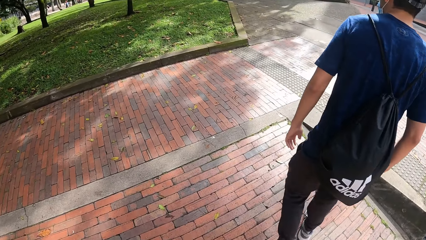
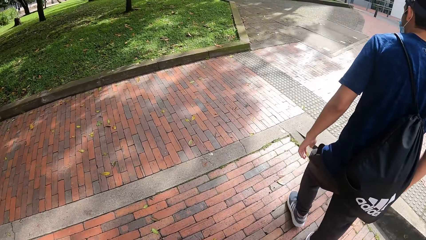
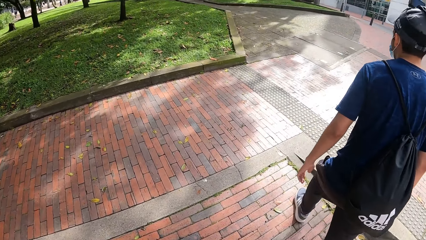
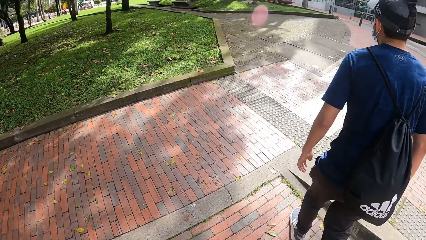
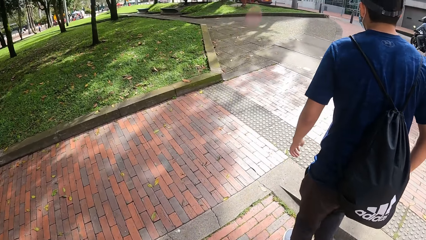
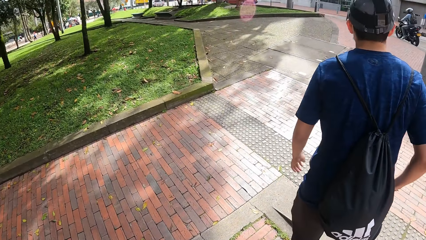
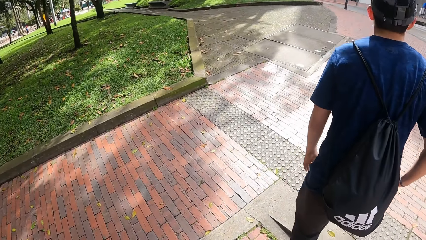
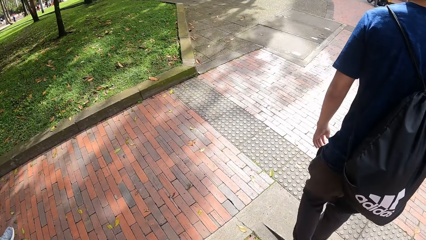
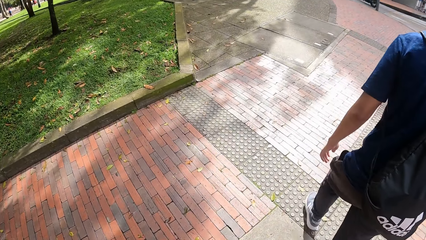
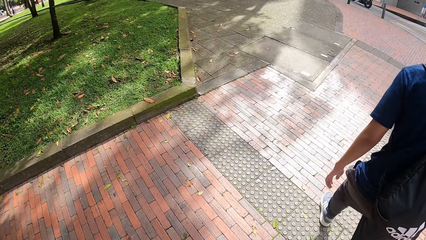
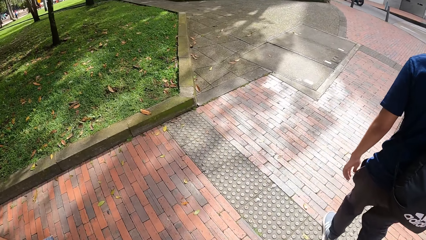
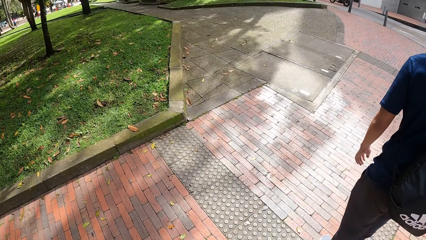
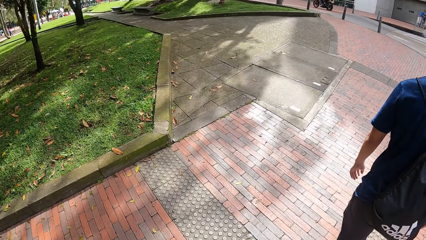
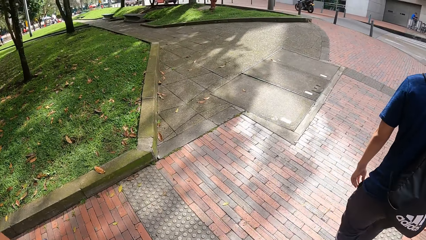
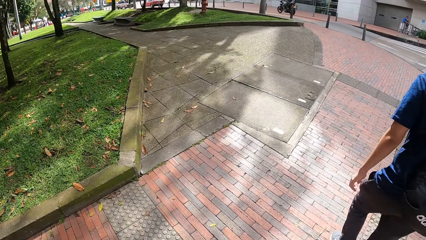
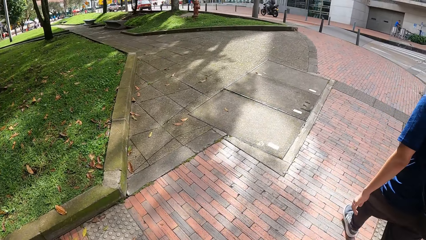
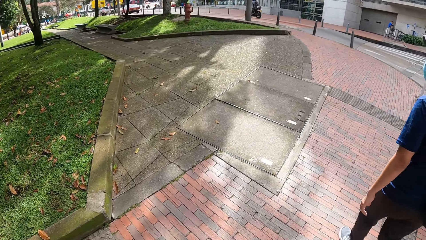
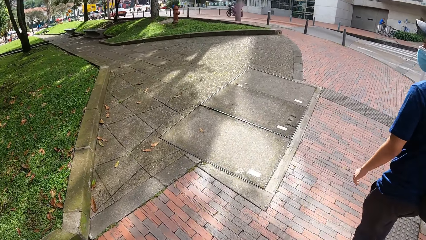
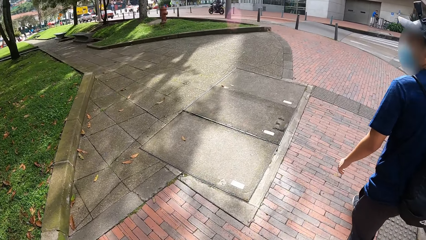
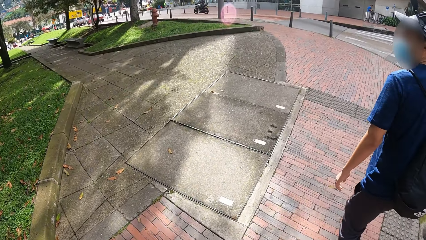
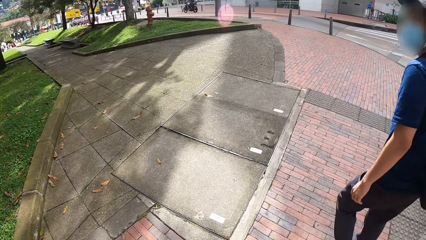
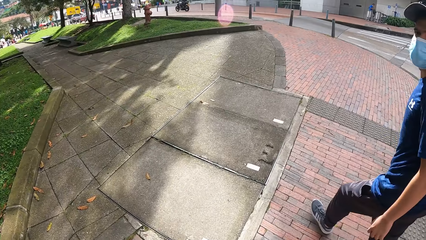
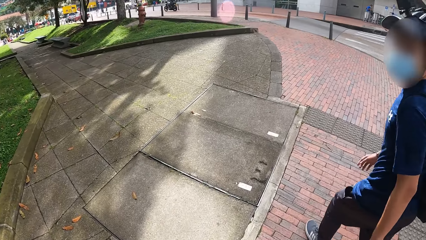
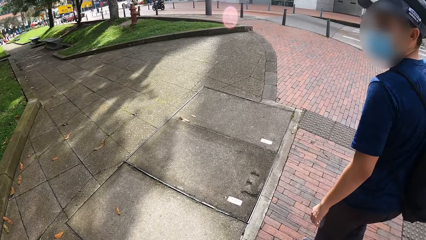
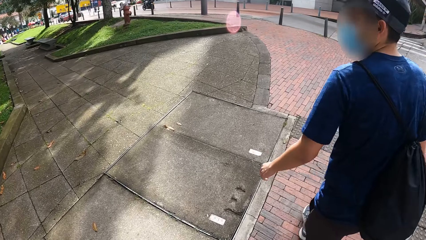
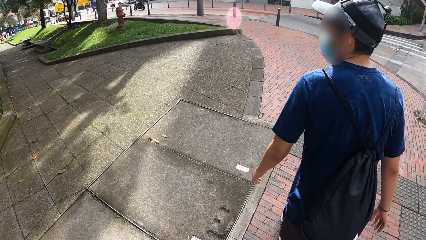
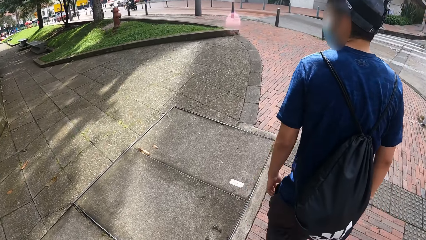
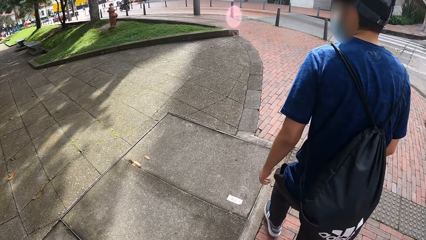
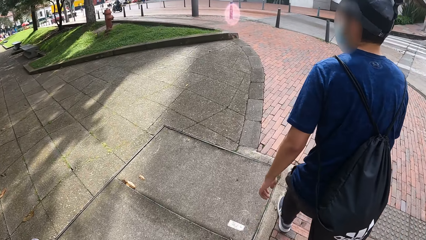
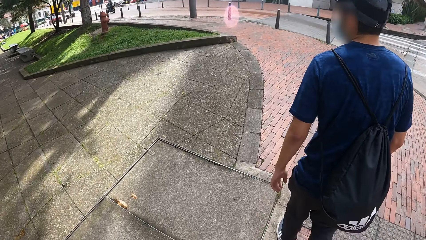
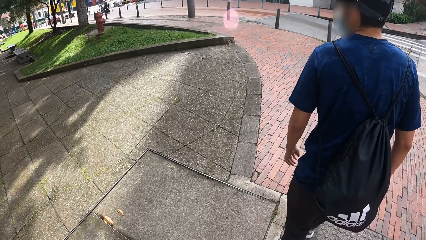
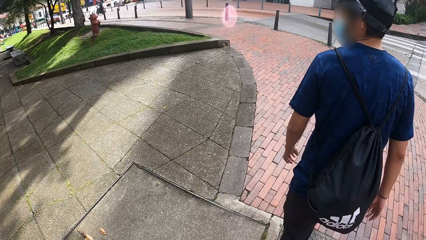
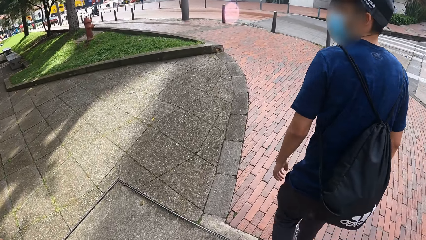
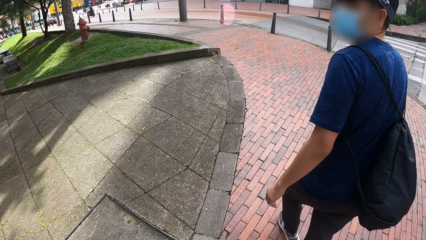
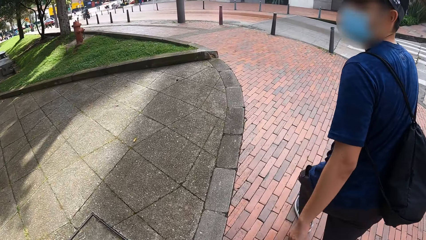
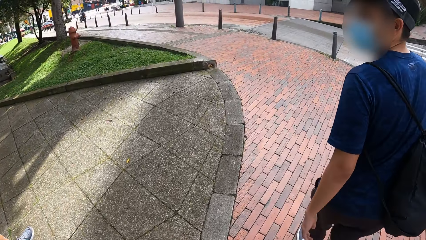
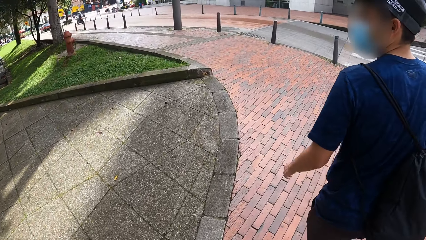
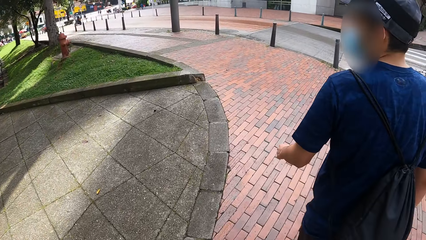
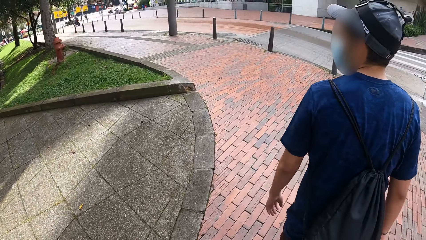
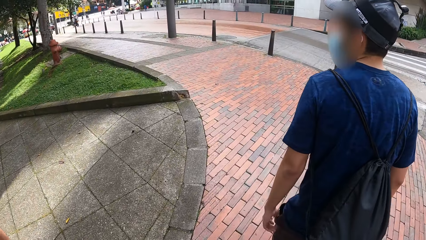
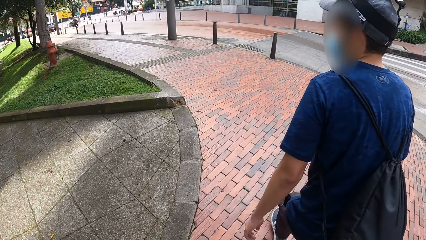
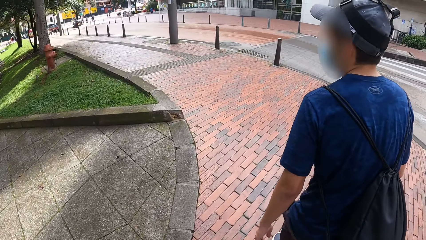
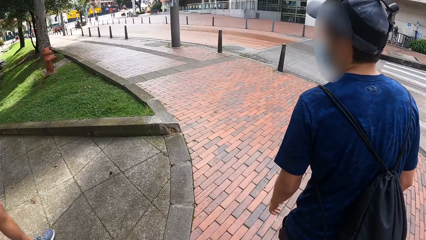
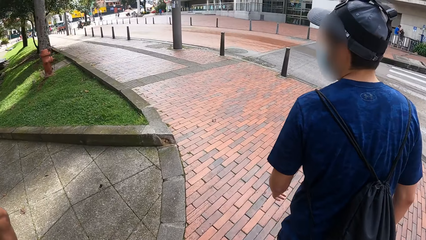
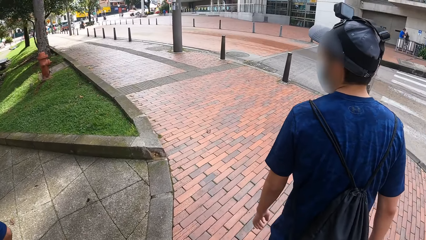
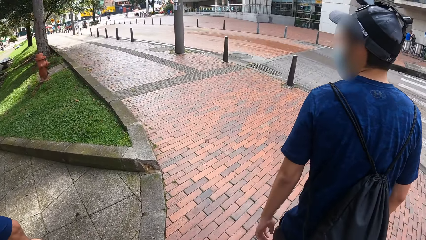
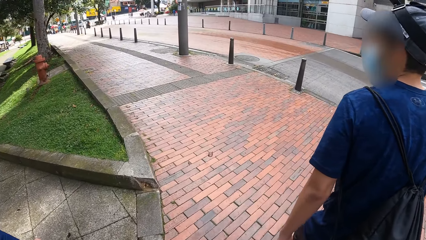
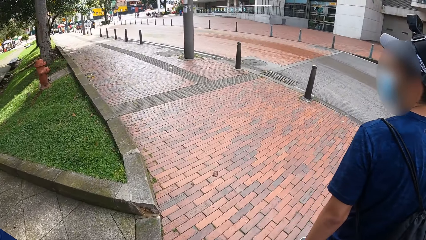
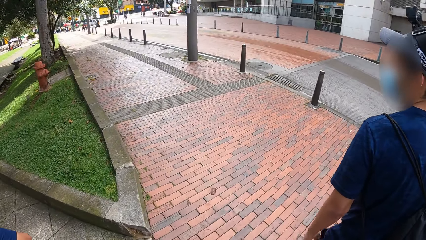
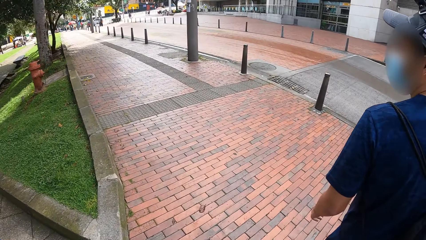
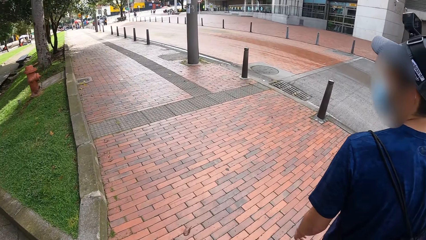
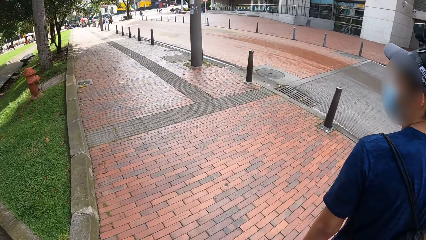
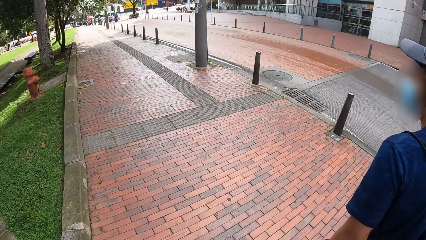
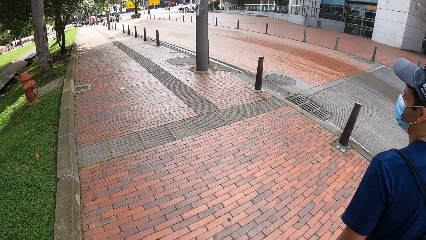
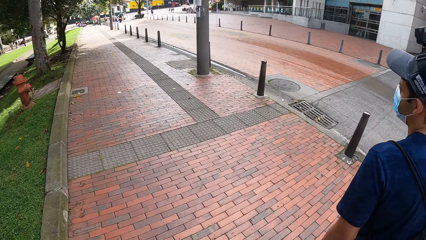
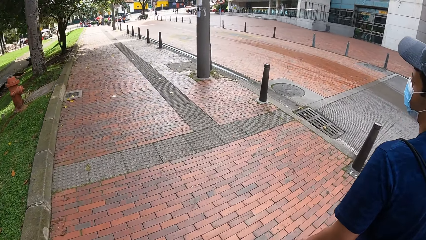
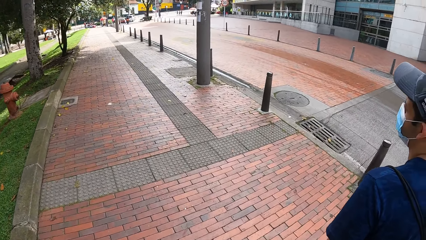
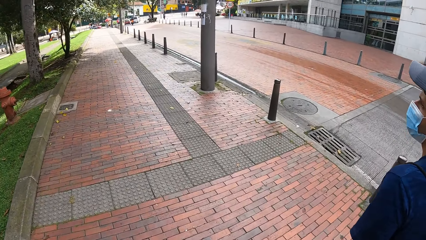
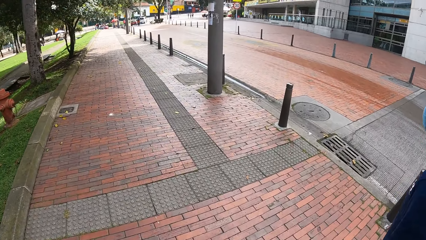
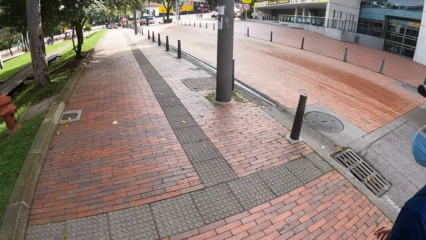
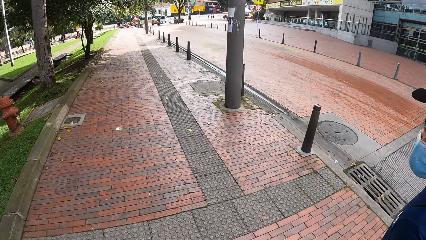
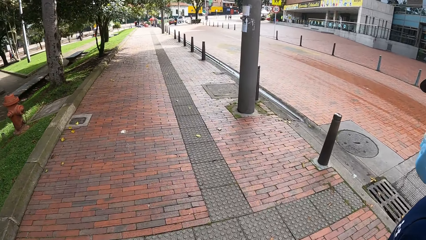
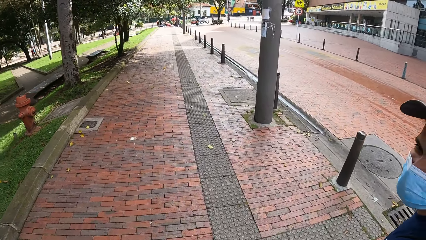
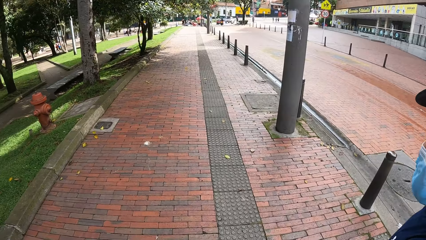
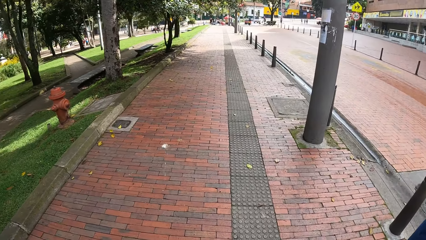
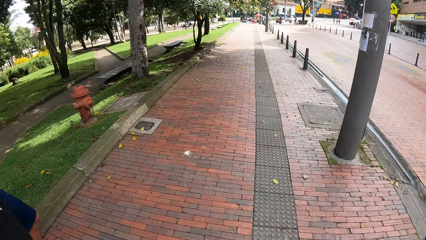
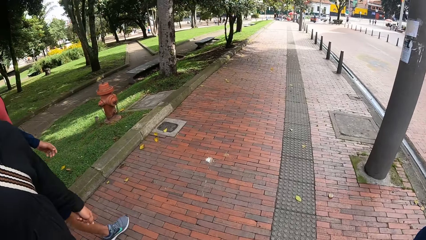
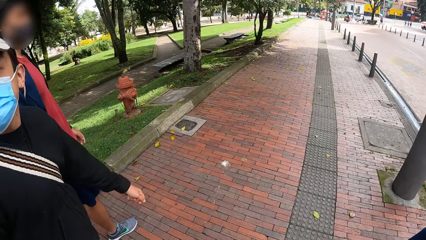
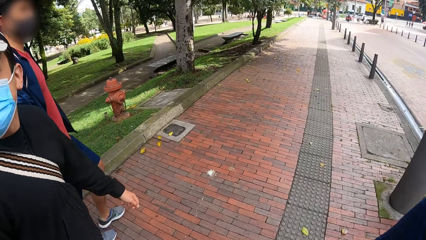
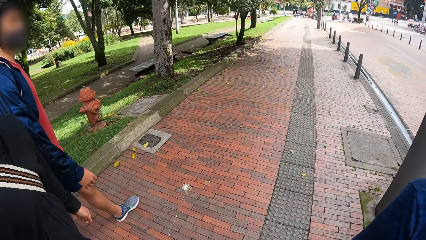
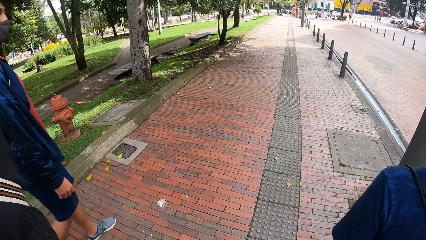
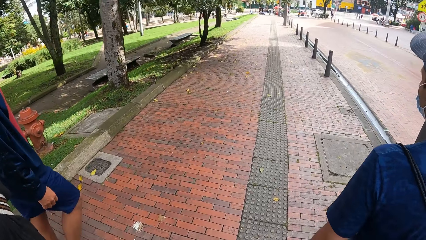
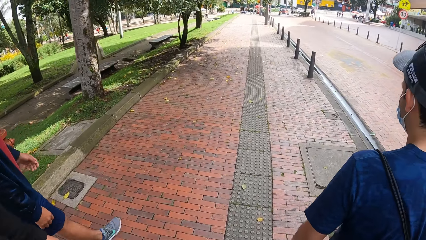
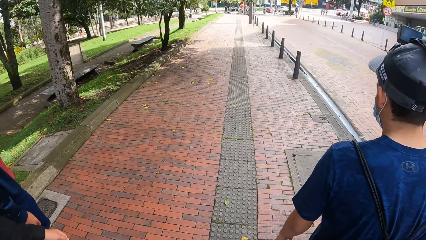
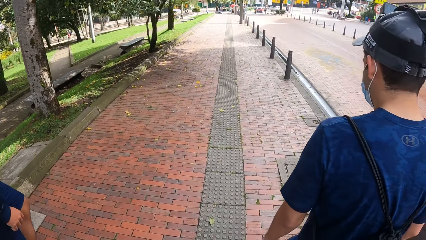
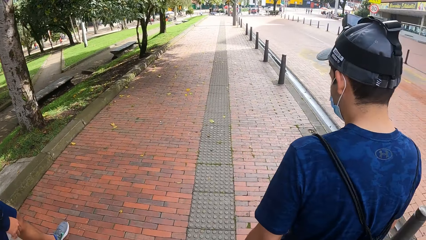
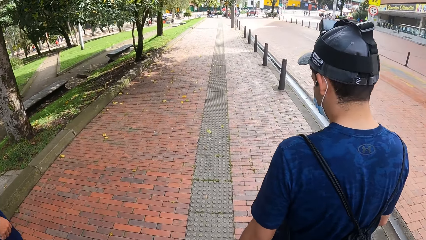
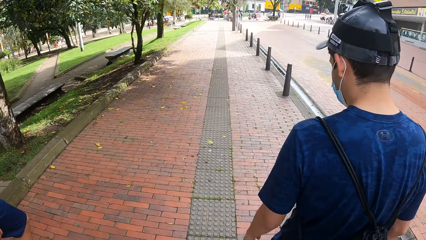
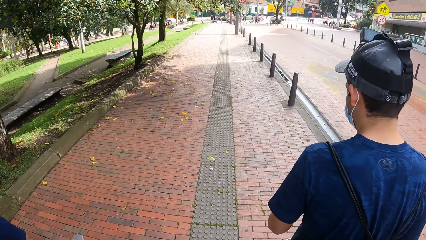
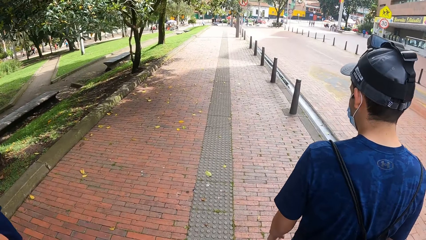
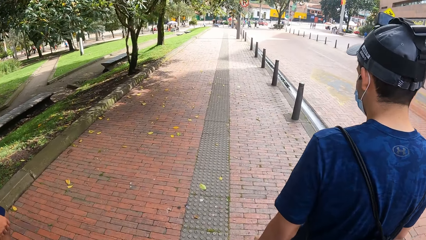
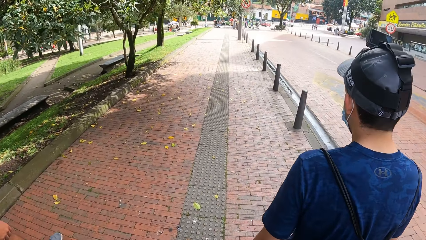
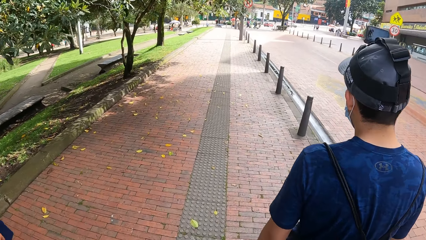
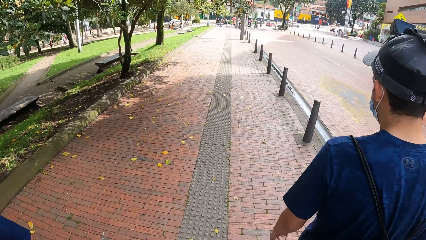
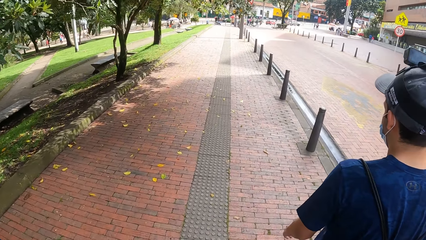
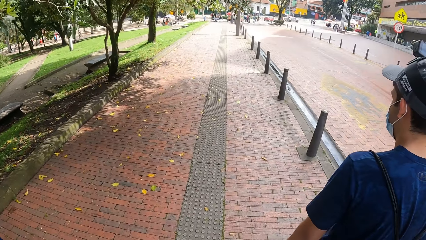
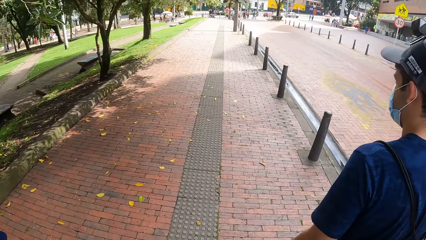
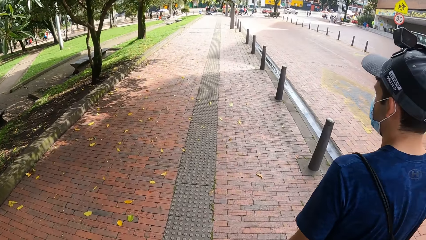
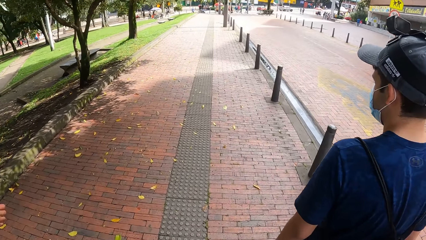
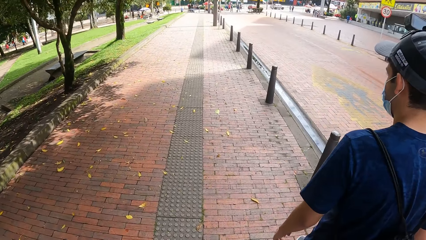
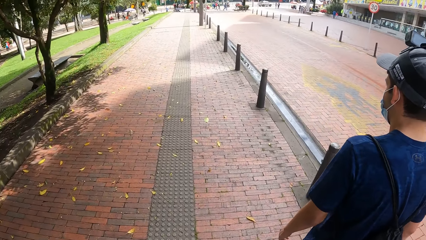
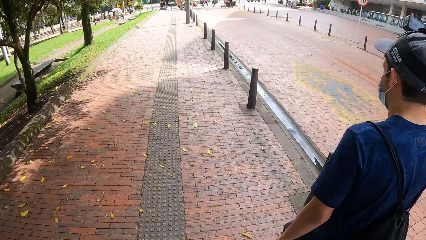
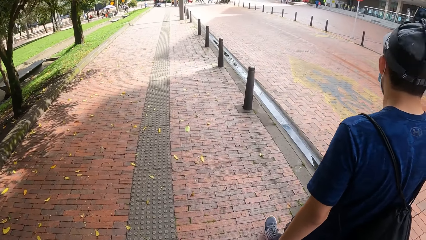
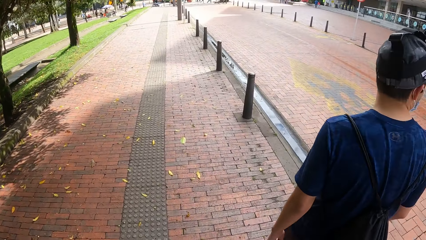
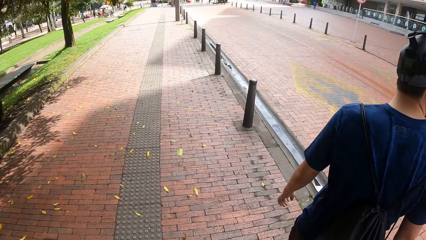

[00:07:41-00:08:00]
A man walks on the road. Another man walks on the road. The camera wearer talks to a person walking.
